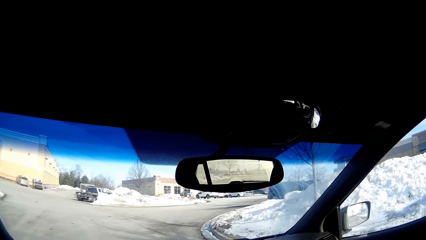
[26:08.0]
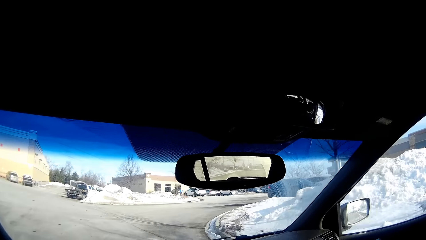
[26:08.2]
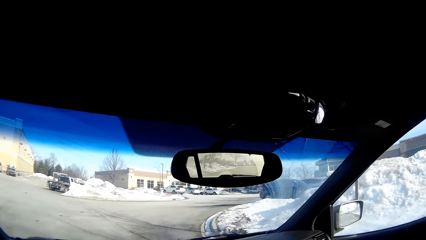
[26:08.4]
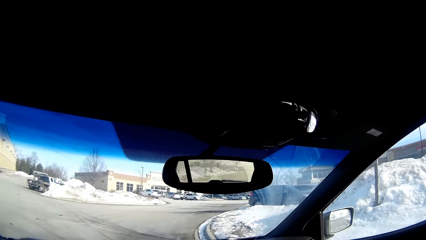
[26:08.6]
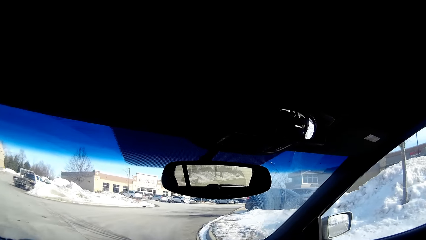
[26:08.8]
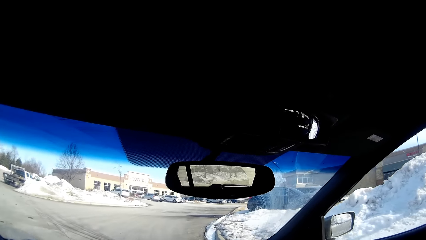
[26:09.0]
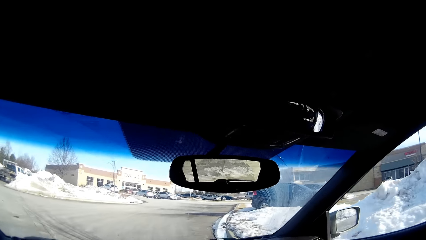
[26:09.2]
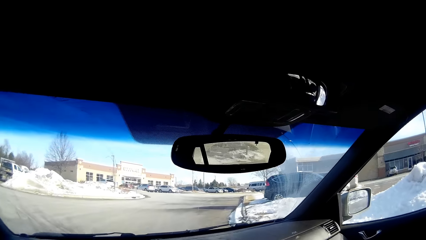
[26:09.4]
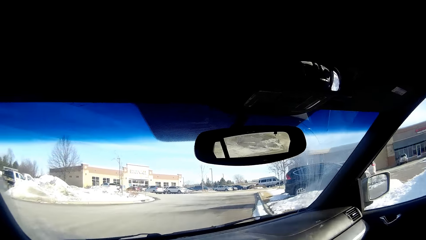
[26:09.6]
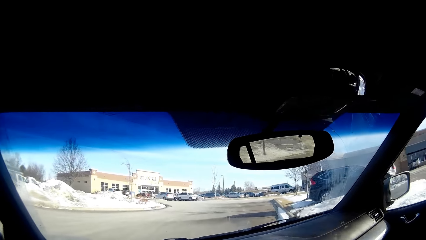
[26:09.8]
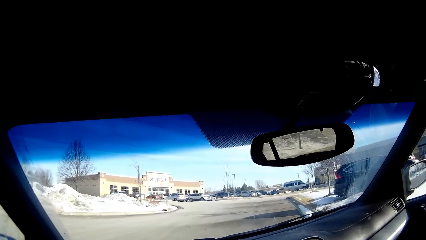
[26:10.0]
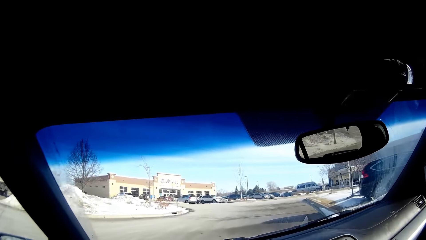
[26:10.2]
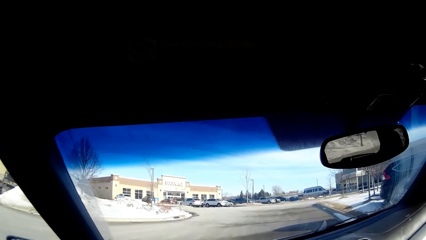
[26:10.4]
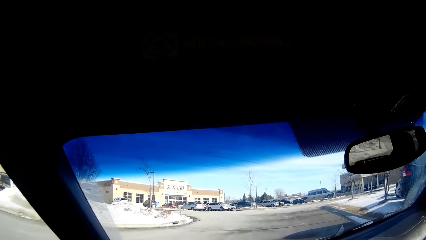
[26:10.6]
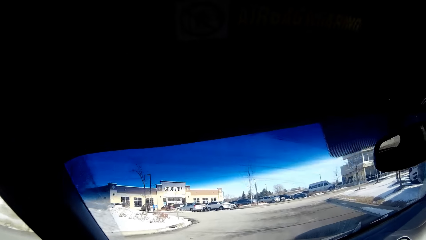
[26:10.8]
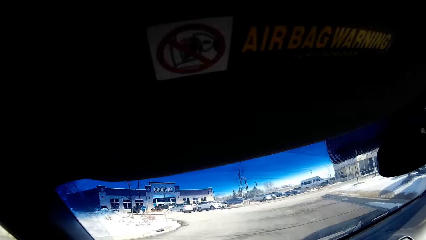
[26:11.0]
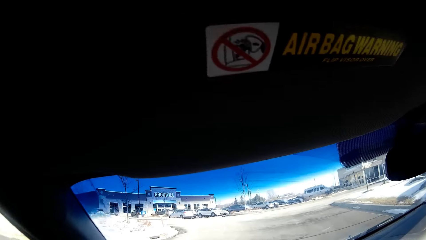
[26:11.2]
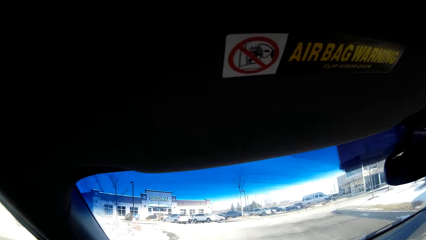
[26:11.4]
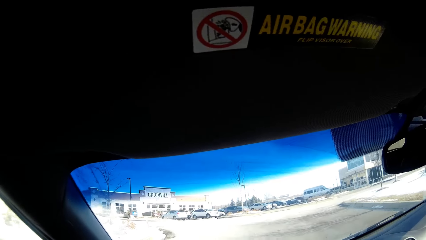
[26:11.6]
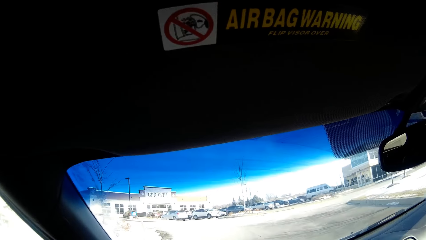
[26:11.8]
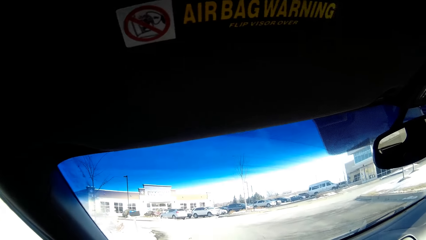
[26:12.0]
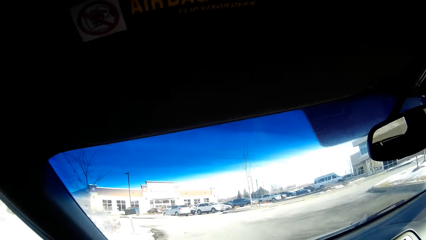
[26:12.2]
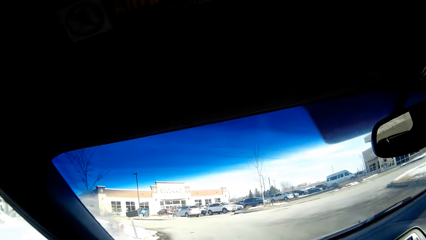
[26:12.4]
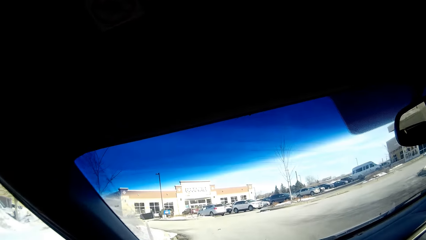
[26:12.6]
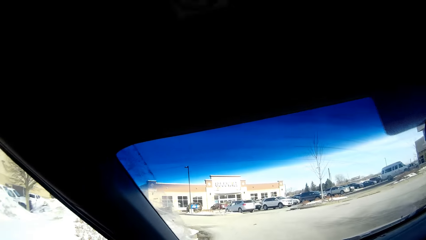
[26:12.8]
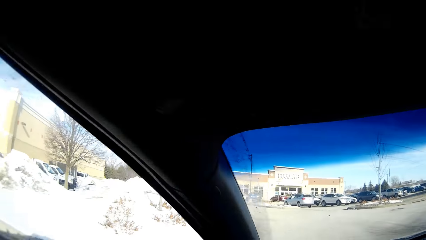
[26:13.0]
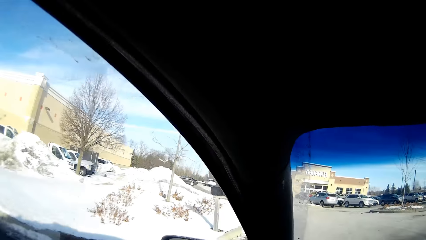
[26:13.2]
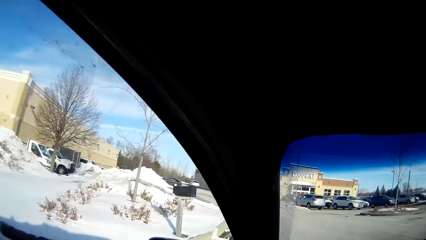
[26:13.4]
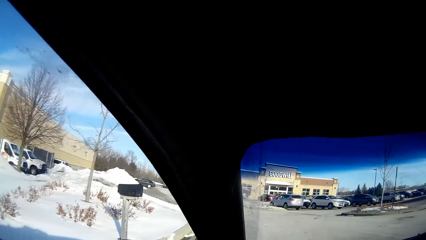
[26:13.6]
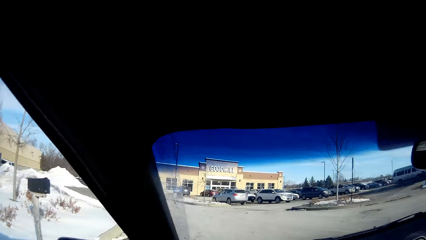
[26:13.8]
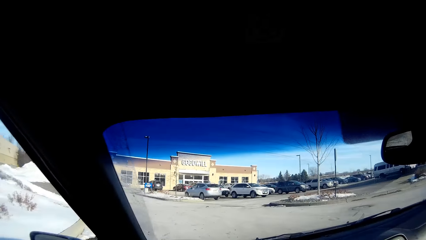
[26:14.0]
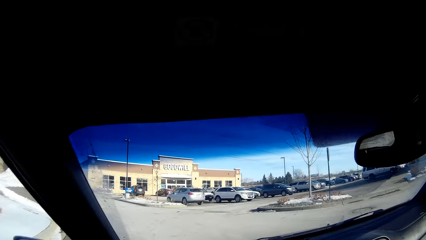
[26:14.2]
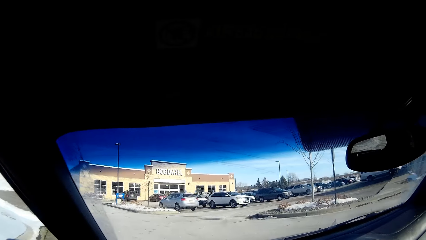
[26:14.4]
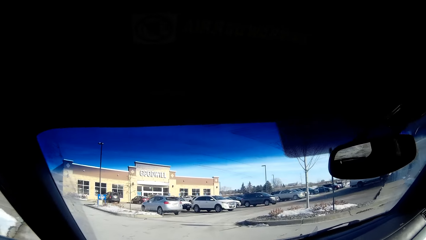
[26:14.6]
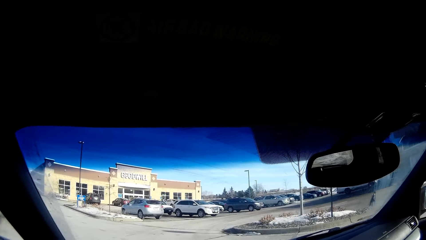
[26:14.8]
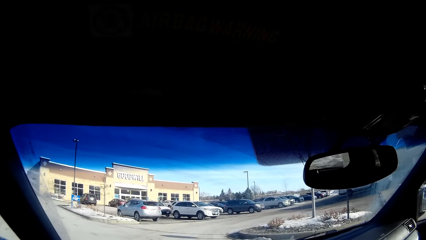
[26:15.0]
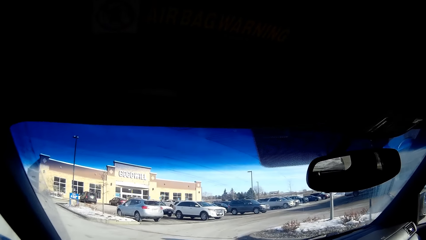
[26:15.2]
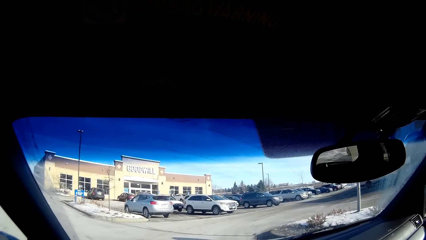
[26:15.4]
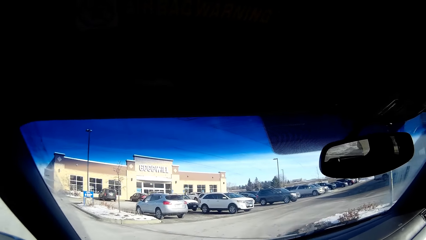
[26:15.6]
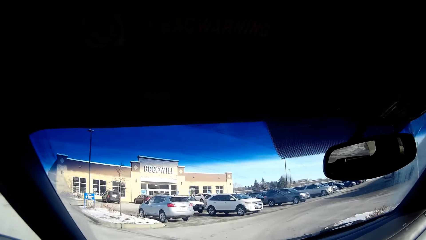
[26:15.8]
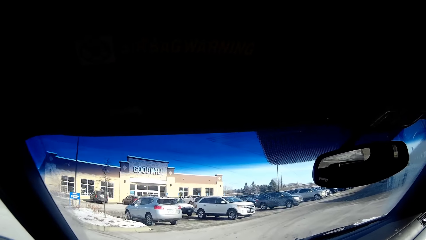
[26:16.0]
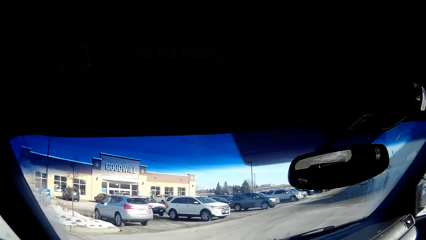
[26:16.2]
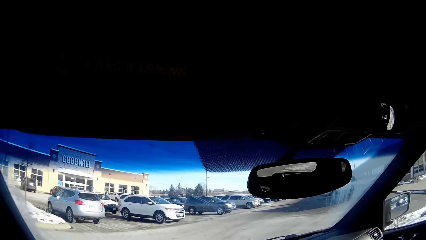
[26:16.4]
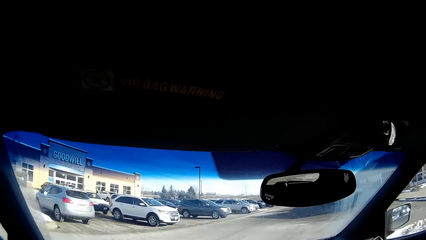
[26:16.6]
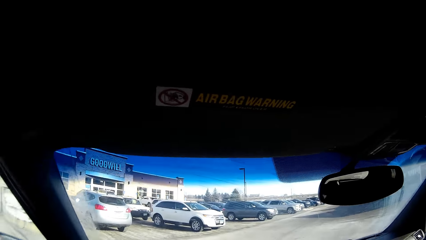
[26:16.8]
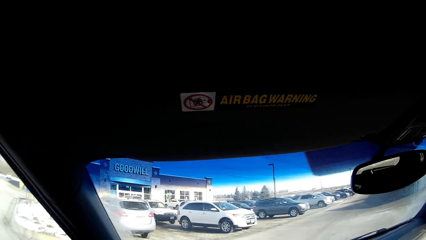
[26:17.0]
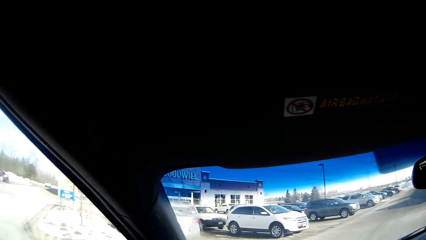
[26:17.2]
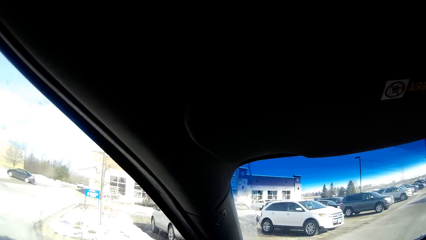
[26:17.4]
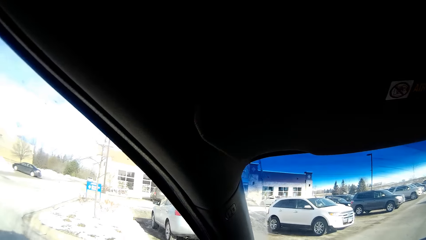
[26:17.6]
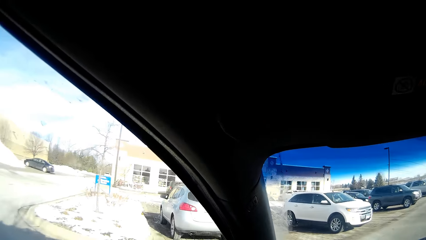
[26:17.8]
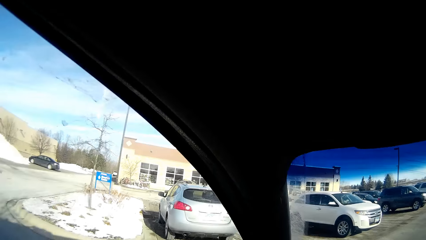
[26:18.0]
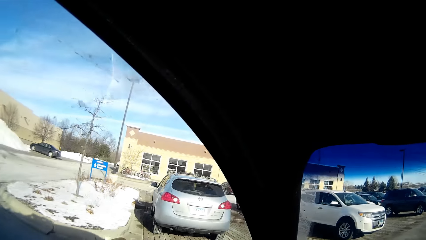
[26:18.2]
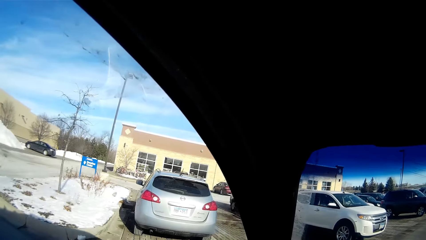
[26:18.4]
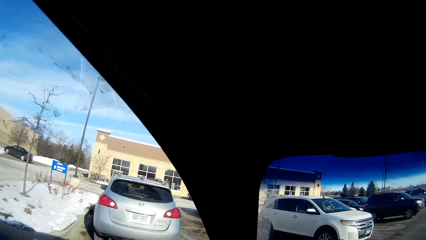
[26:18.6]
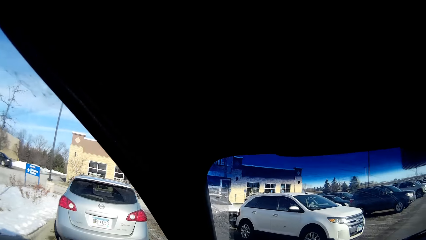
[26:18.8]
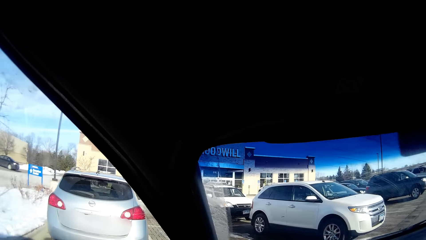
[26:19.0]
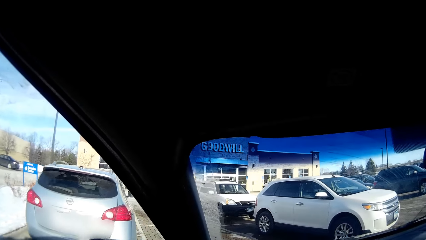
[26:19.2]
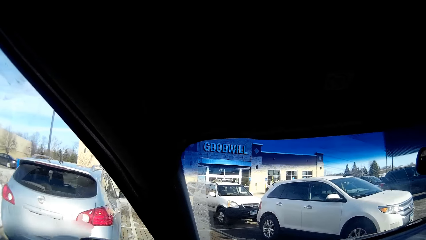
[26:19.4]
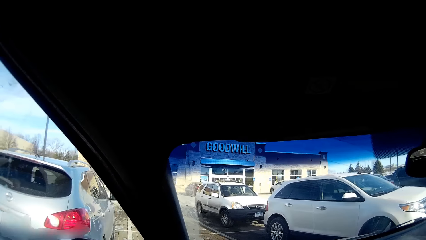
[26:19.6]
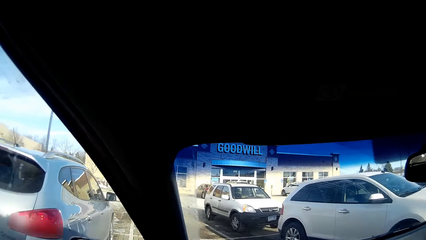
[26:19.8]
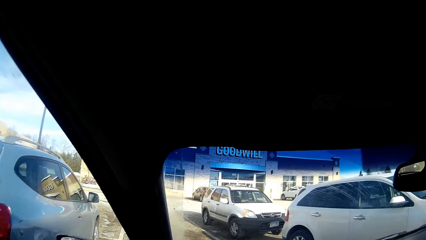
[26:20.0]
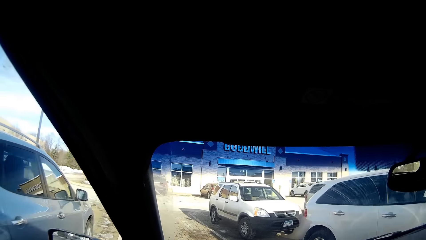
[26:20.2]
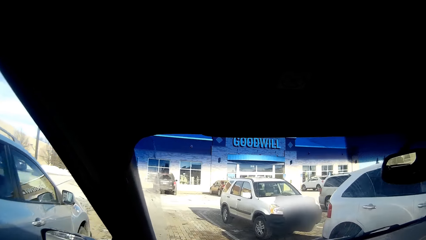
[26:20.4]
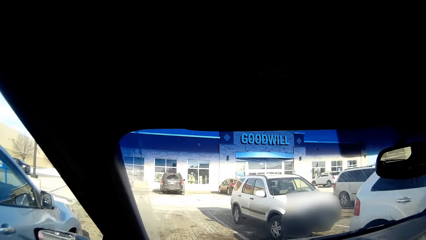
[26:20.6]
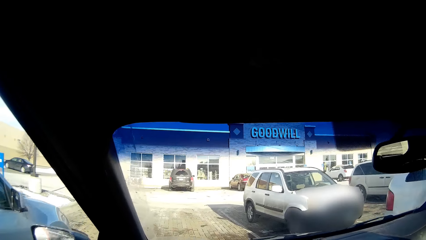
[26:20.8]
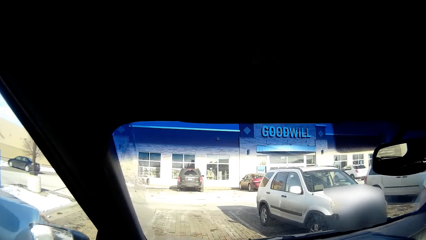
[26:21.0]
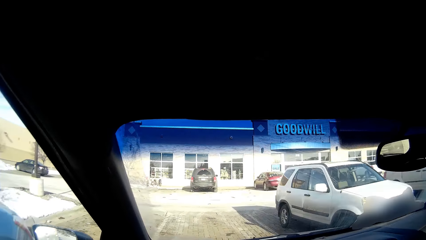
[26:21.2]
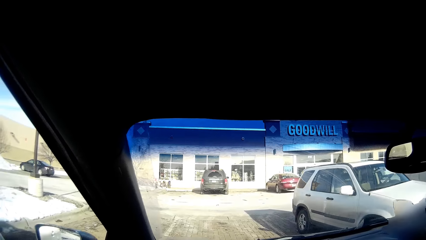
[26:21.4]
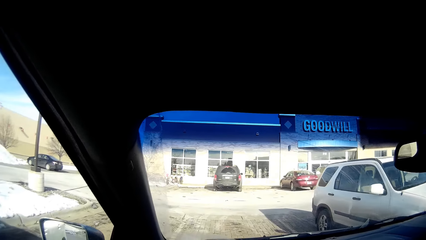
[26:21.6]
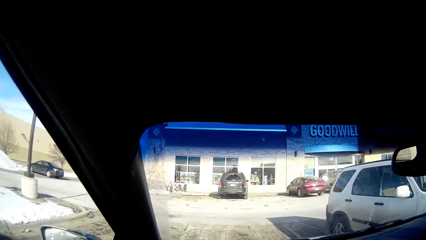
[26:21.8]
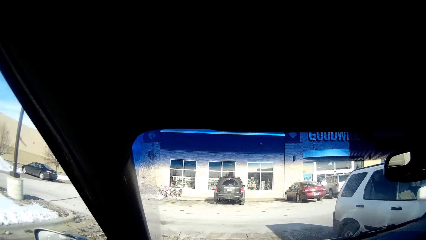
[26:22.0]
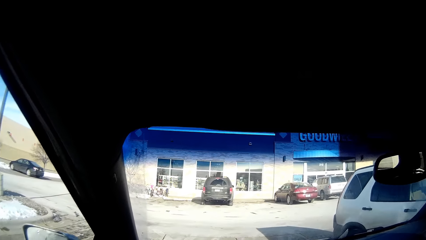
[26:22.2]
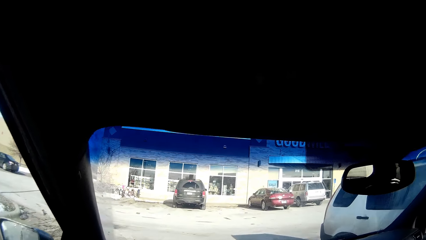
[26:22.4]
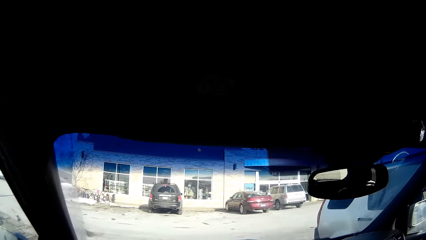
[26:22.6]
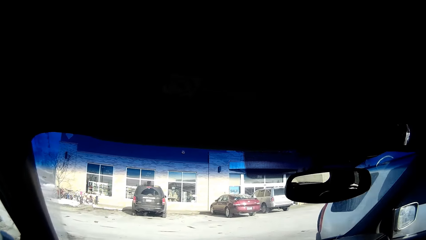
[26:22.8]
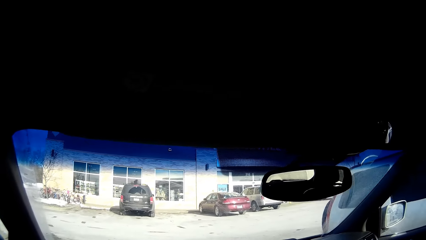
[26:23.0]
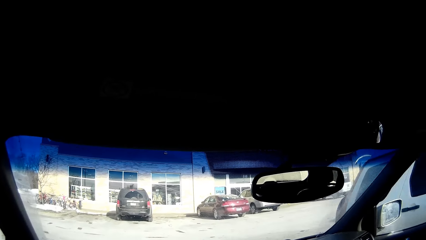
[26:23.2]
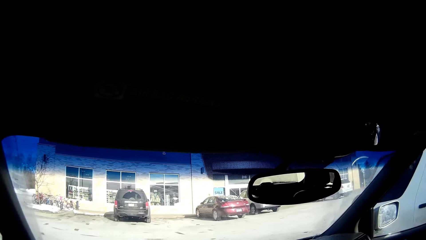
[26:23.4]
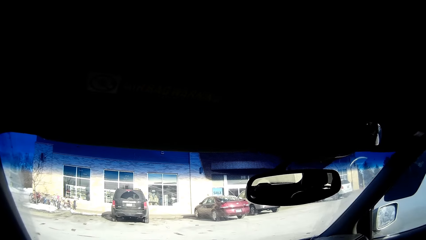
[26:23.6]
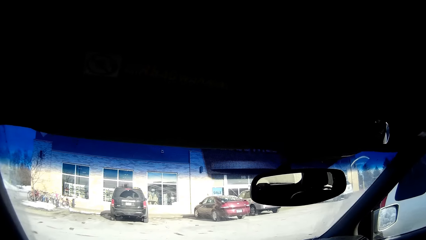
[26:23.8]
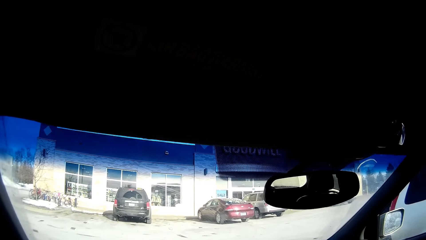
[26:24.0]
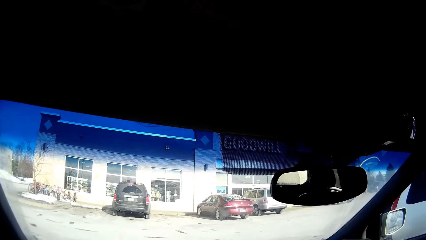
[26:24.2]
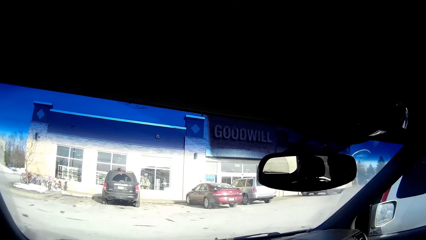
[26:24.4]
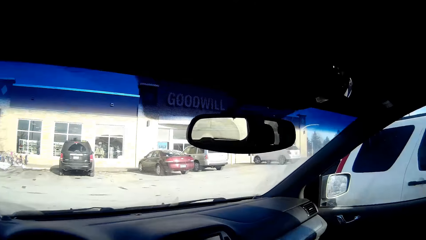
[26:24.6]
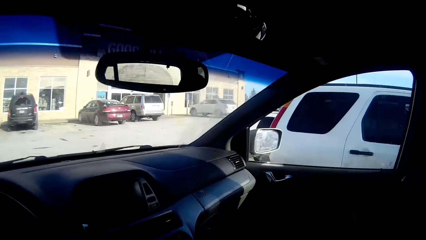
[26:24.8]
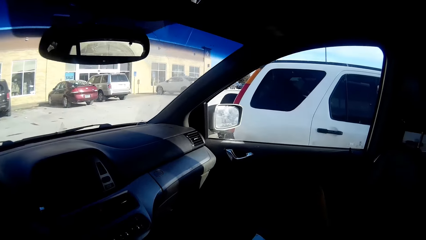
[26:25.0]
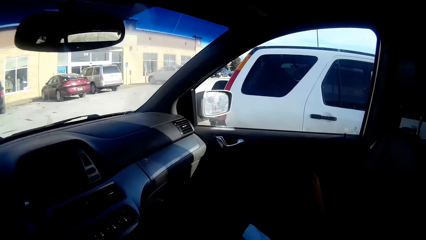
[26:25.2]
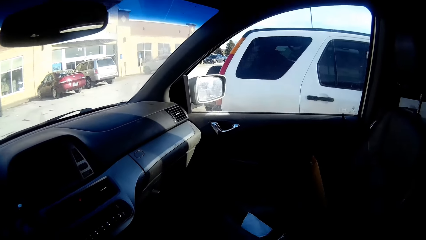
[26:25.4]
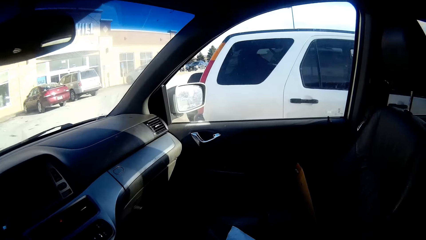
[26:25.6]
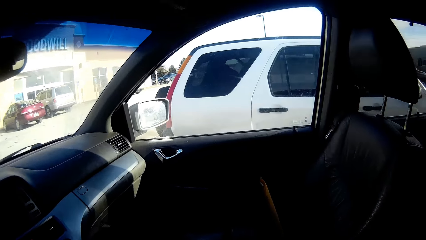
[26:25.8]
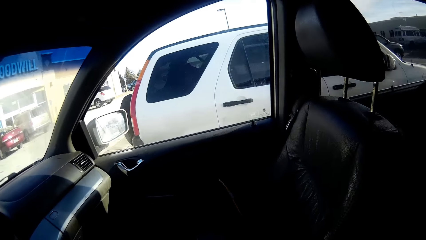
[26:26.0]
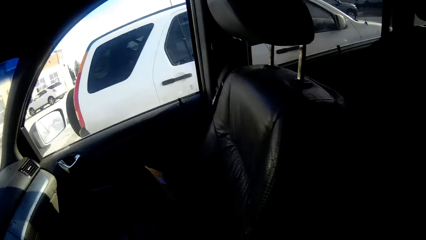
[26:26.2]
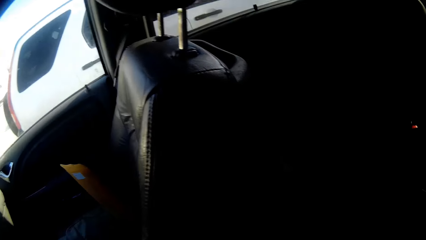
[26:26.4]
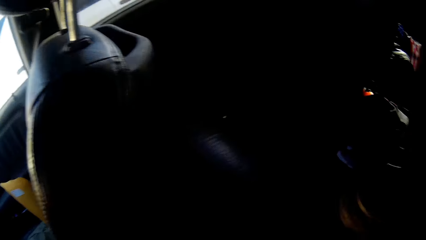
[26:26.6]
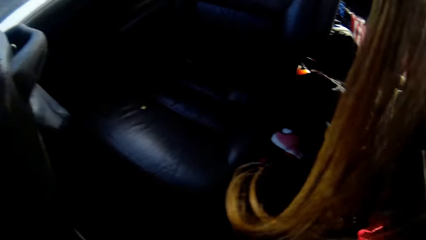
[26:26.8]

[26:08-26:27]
The camera wearer drives the car past the corner. They drive the car forward on the road. They park the car in the parking. They inspect the interior of the car.
